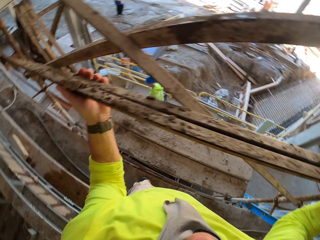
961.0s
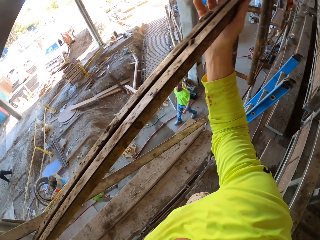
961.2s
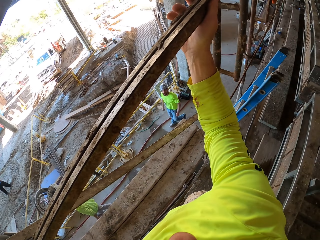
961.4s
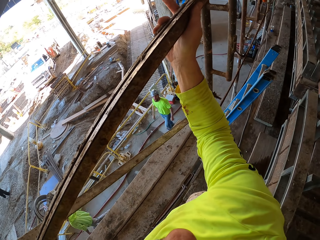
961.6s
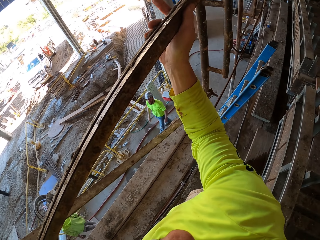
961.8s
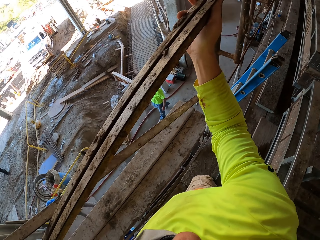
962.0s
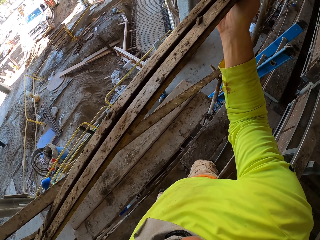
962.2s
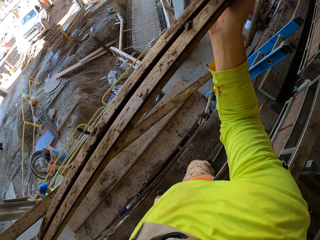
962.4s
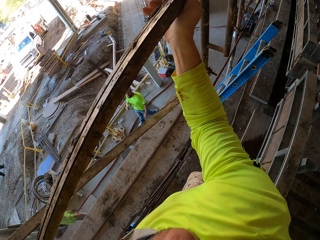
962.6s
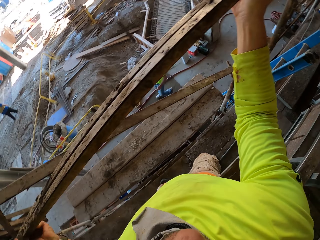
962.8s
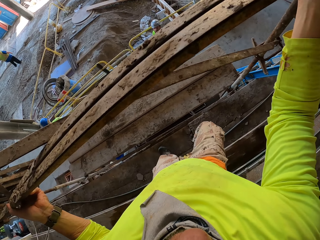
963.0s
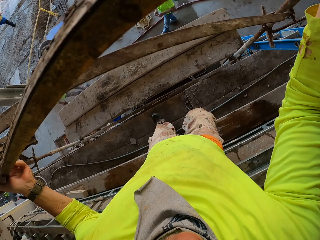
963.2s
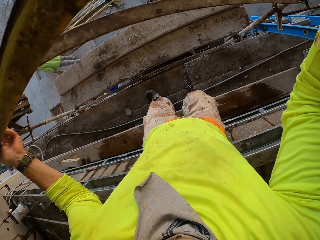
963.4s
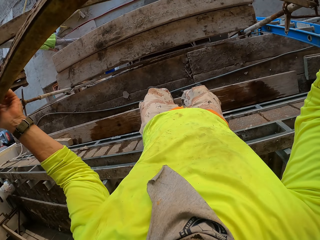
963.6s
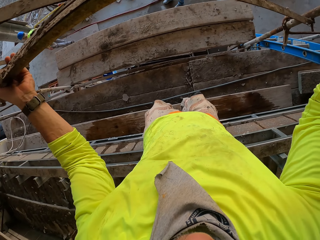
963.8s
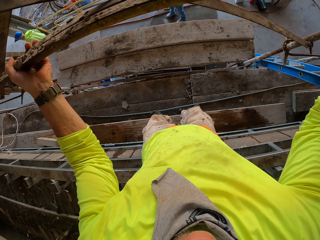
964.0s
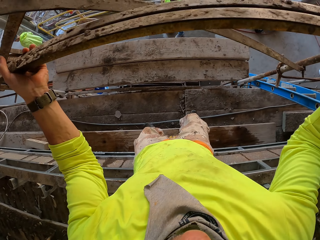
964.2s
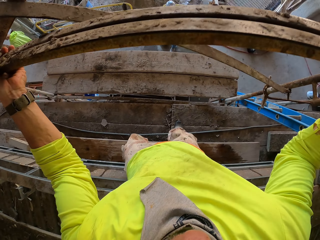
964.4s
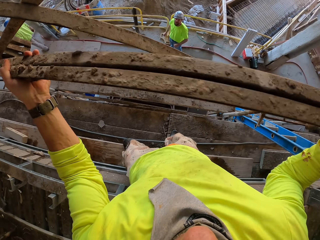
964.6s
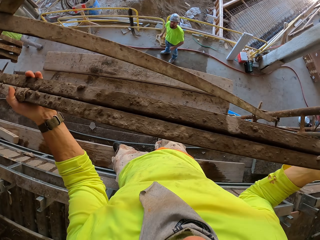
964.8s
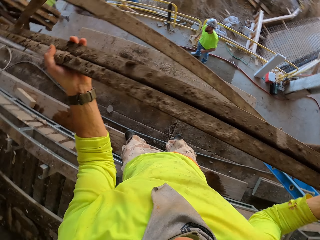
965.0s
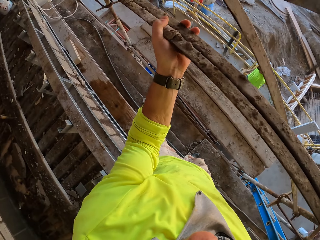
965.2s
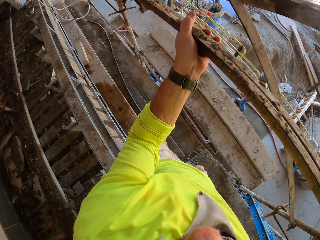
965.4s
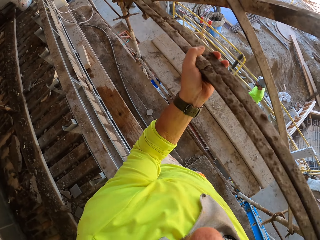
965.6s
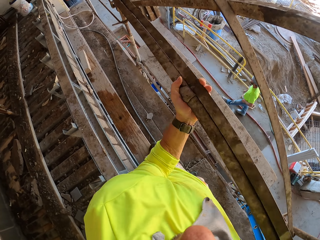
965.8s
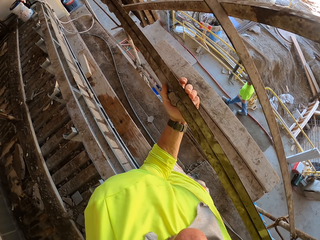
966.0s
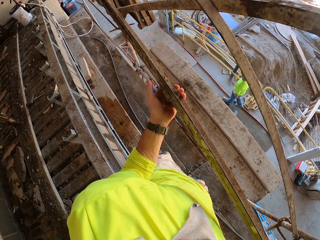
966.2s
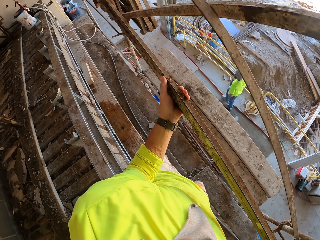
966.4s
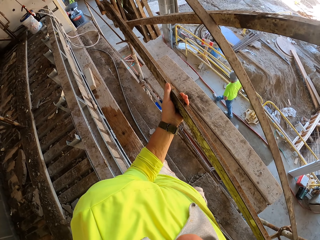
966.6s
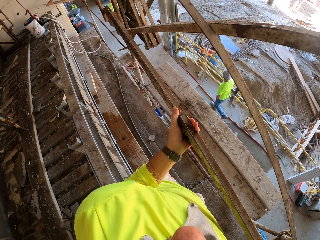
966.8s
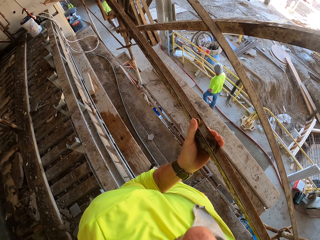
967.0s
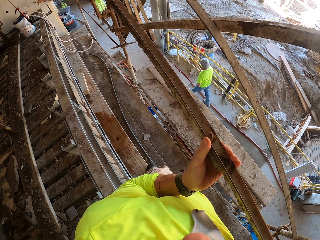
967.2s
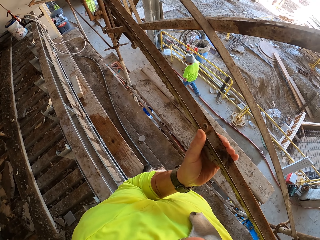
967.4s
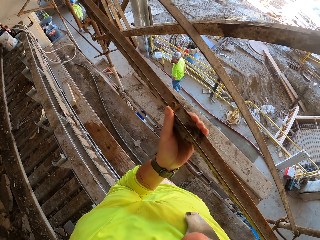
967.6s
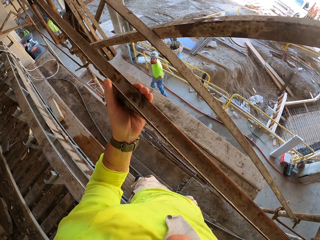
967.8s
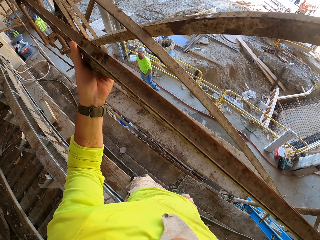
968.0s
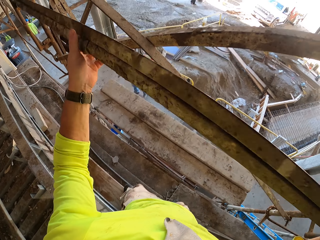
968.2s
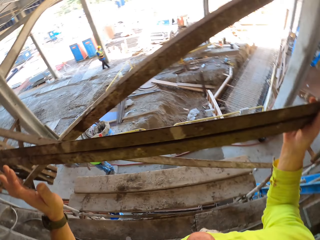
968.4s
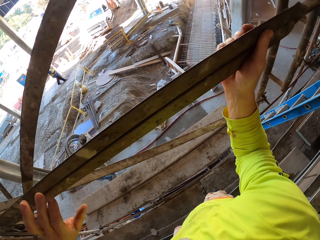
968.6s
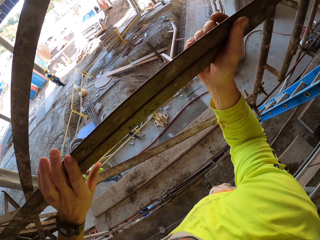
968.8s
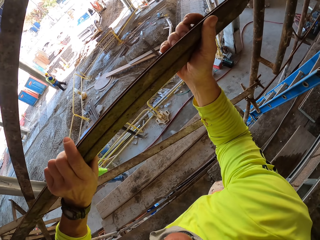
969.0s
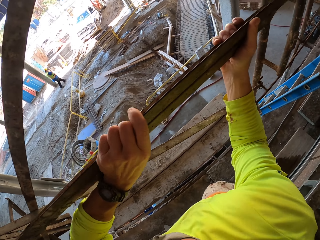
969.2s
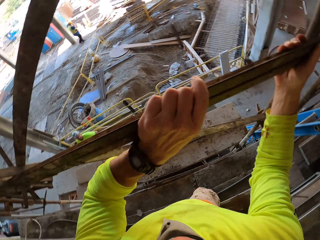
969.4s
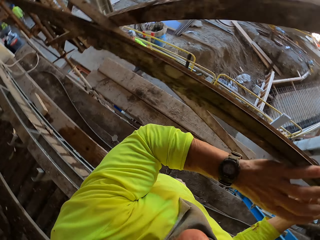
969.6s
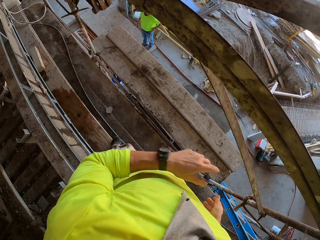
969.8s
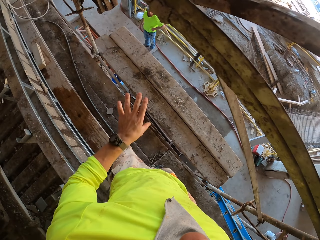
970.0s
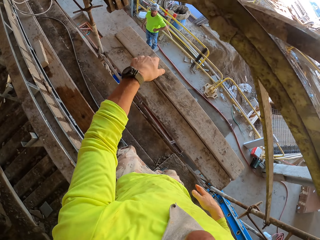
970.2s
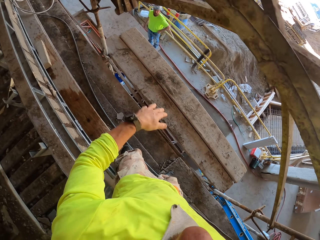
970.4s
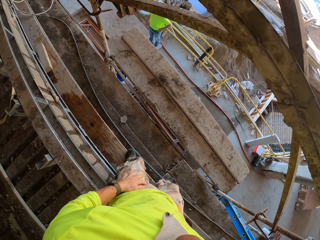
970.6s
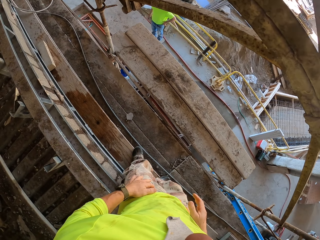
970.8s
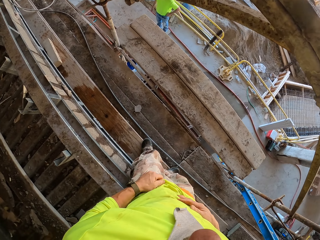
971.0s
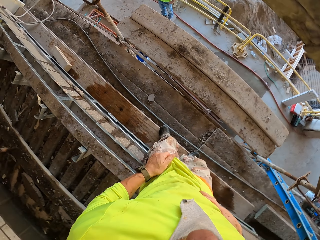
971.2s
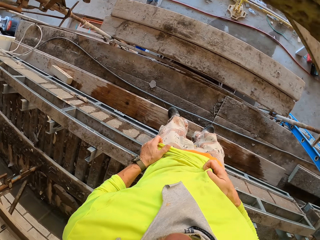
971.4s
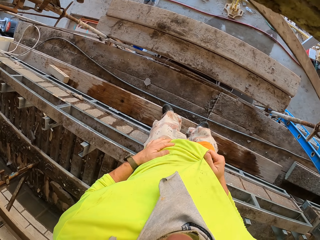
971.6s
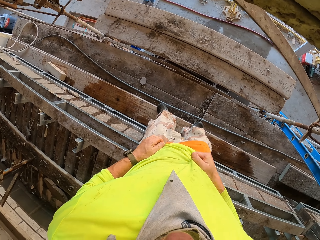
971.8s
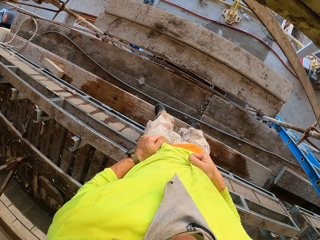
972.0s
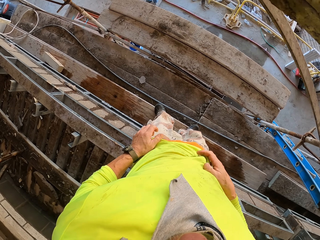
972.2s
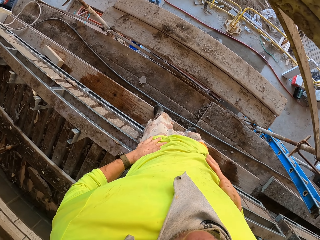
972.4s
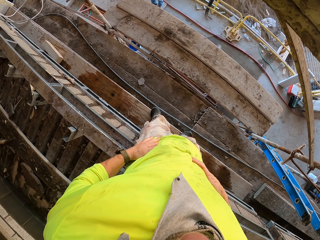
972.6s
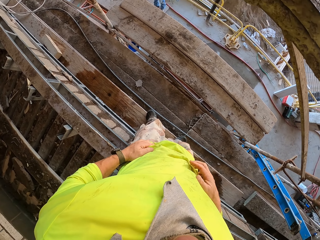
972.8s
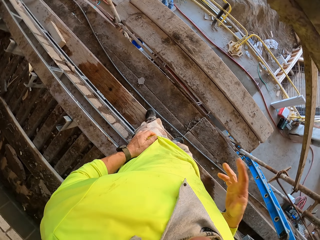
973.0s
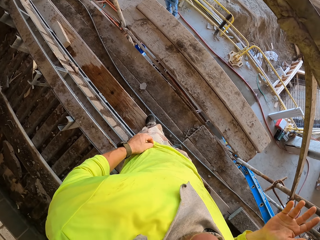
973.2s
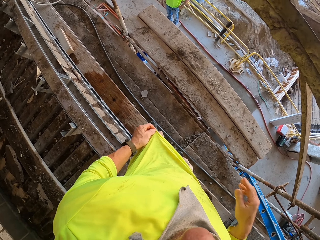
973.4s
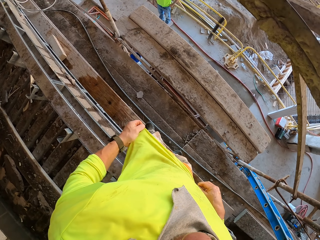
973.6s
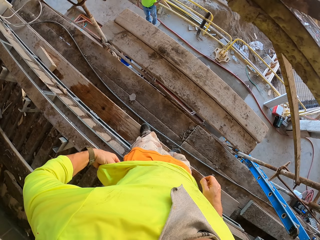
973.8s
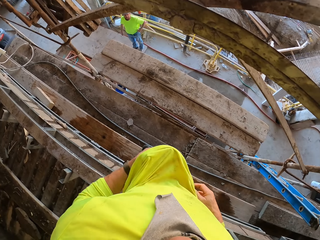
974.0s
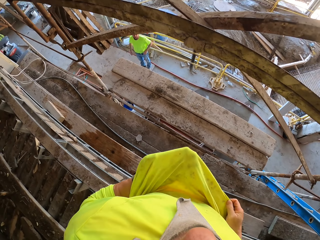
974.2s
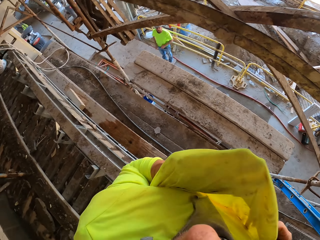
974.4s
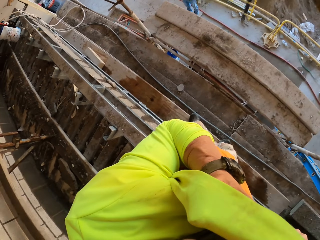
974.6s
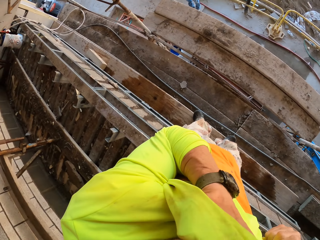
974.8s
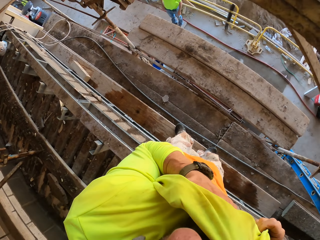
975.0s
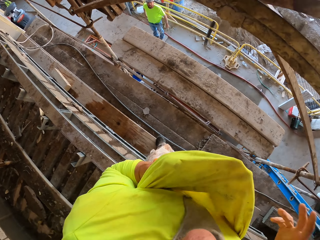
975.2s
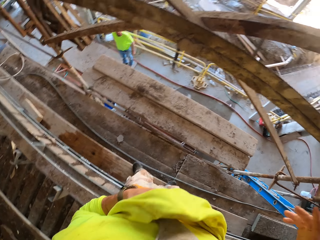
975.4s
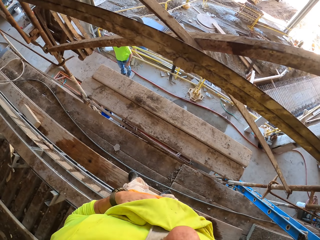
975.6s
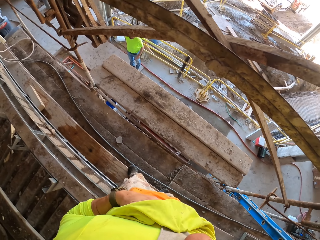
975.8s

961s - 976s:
The camera wearer adjusts a metal on a stand. They turn to the side. They adjust the metal on the stand. They turn to the side. They adjust the metal on the stand. They adjust a cloth. They touch the sweater.

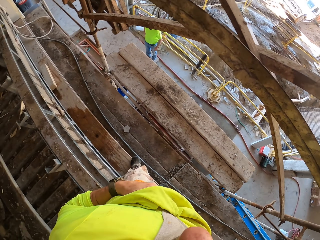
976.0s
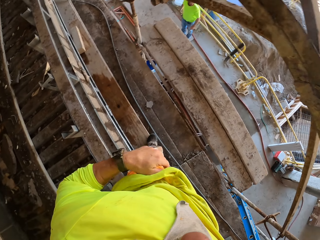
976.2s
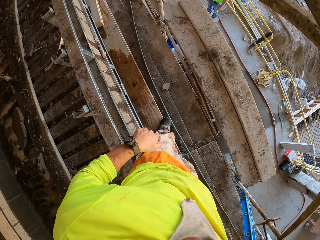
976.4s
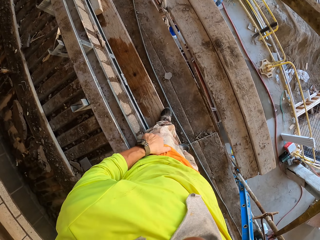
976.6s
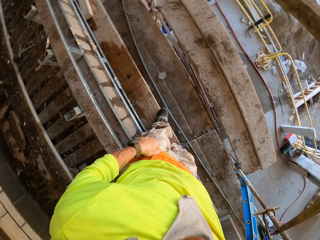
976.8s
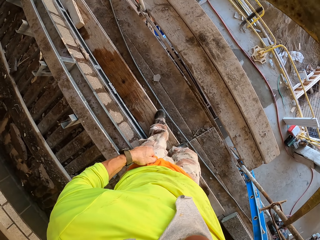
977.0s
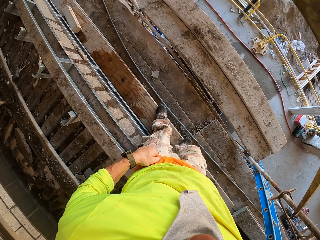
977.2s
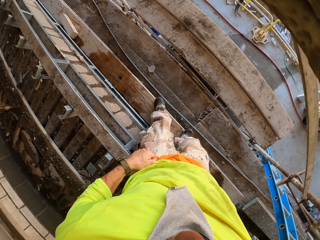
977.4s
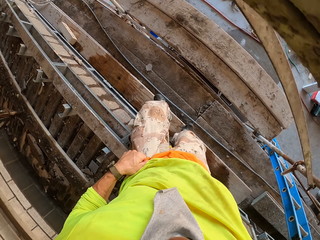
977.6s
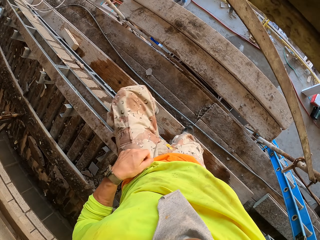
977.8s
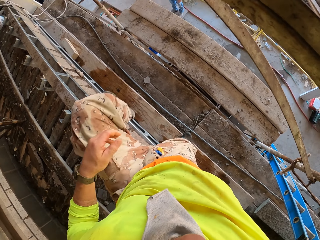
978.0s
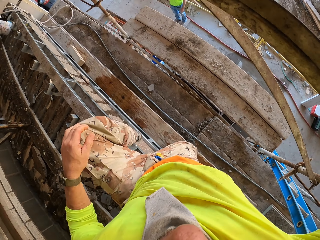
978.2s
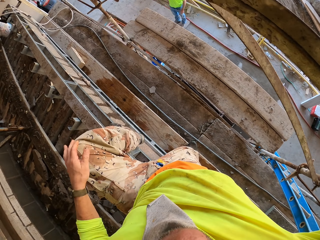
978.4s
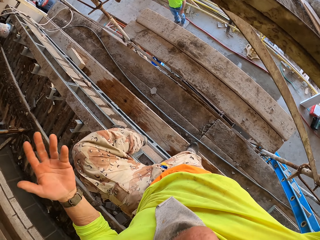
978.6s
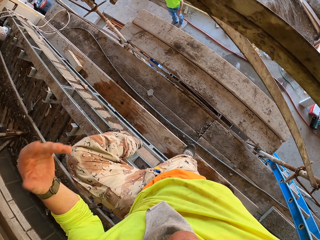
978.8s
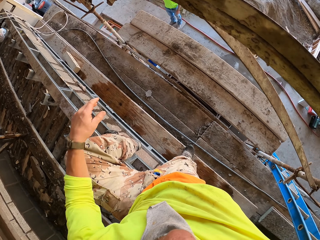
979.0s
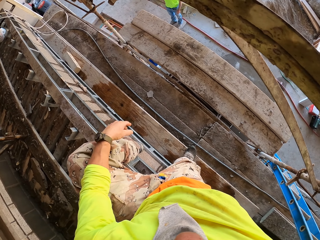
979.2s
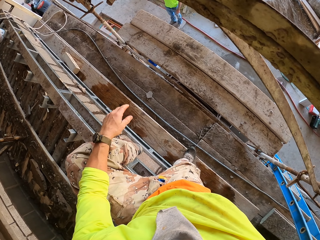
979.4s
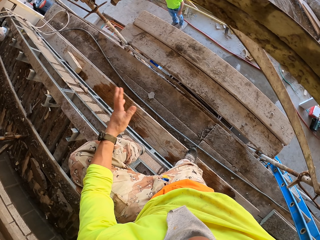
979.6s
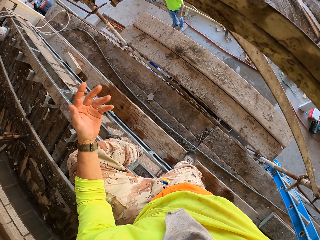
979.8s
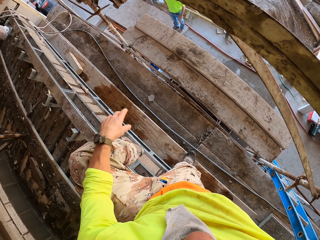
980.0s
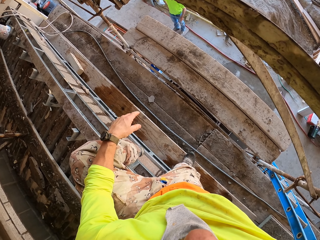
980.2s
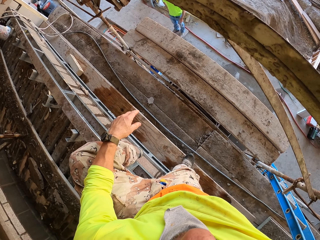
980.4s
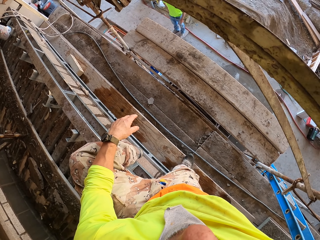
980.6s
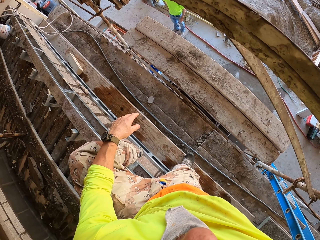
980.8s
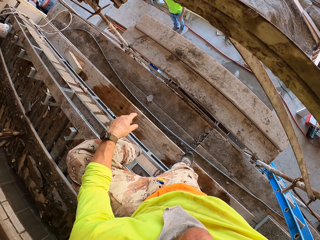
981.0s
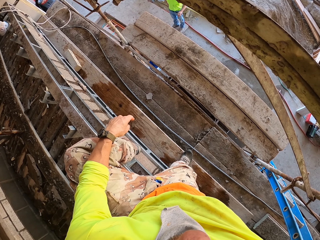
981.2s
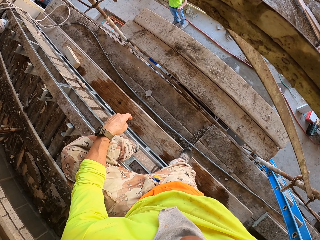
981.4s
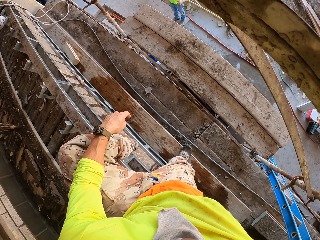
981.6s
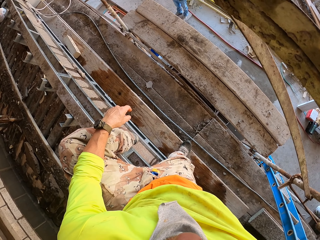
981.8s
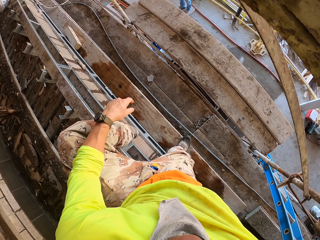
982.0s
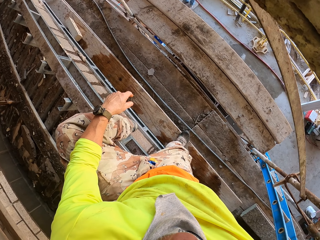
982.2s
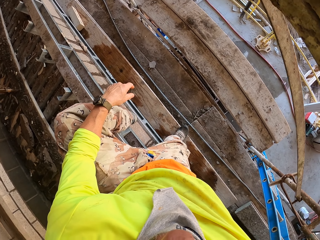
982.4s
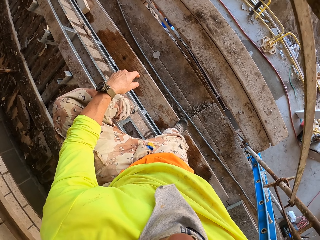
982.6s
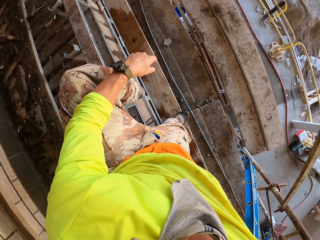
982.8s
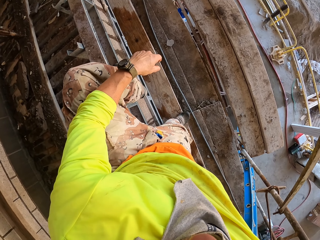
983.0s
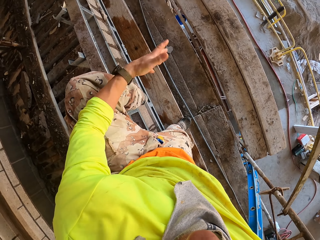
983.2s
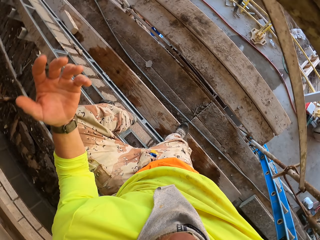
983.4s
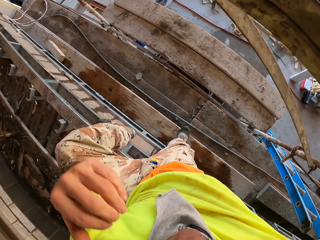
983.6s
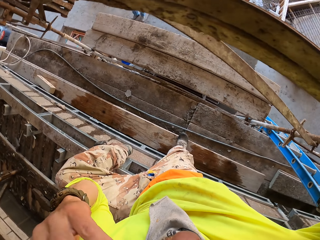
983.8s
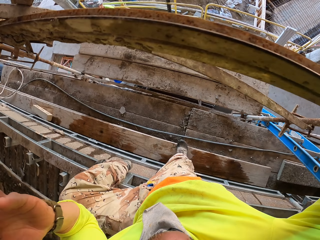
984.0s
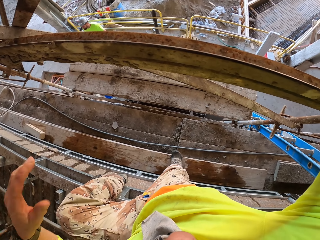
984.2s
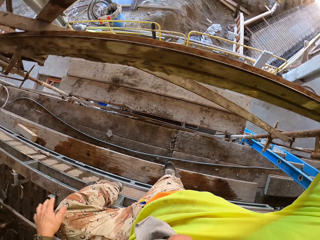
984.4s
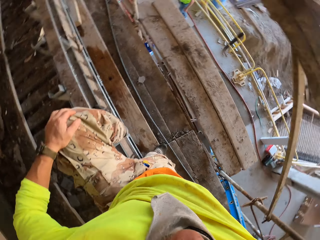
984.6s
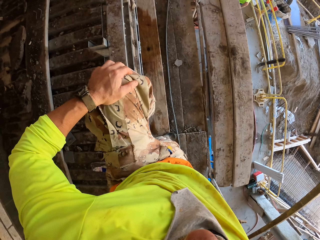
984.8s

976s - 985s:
The camera wearer turns to the side. They talk to a man. They move a hand around.
